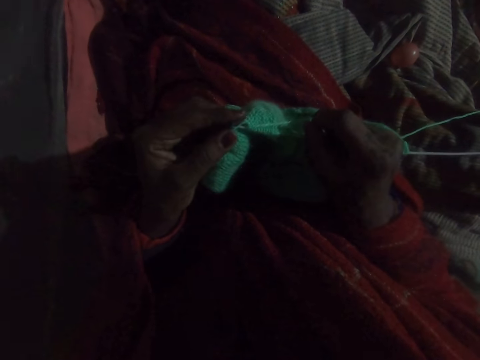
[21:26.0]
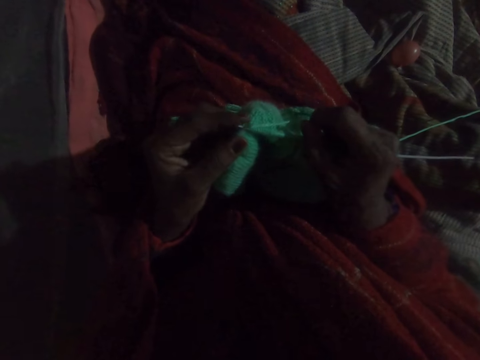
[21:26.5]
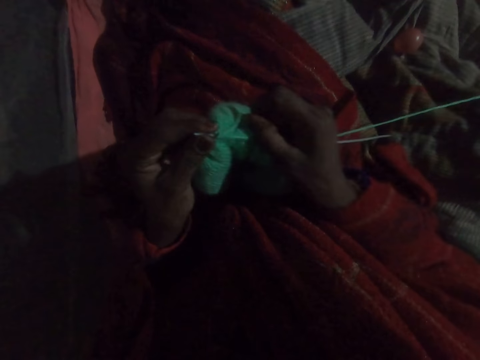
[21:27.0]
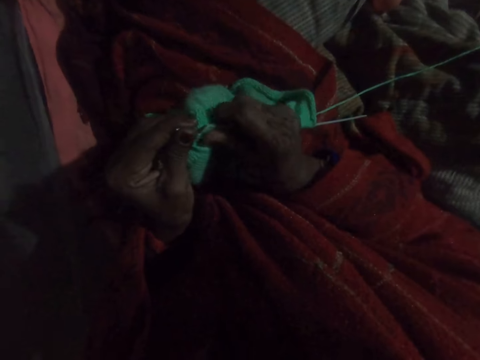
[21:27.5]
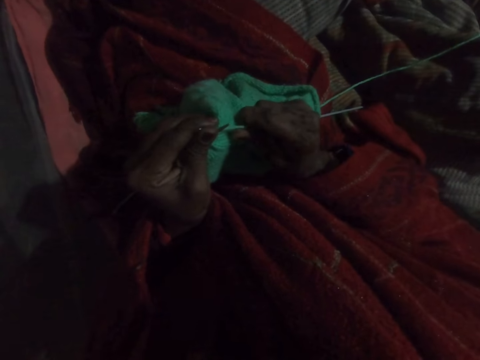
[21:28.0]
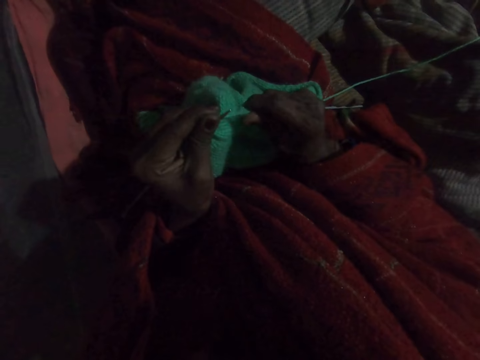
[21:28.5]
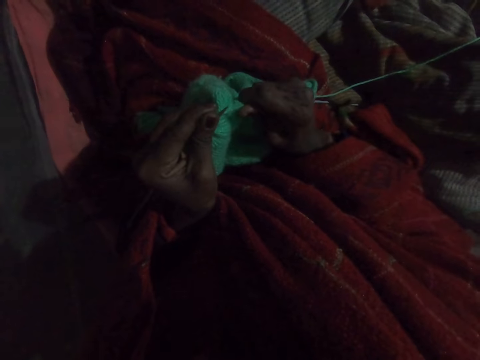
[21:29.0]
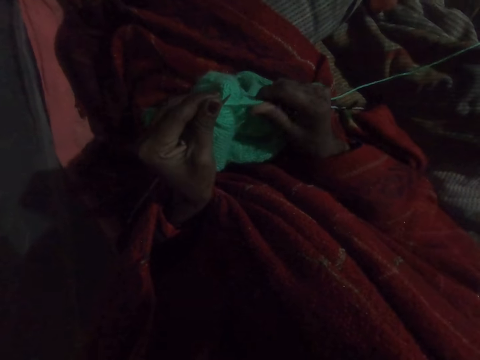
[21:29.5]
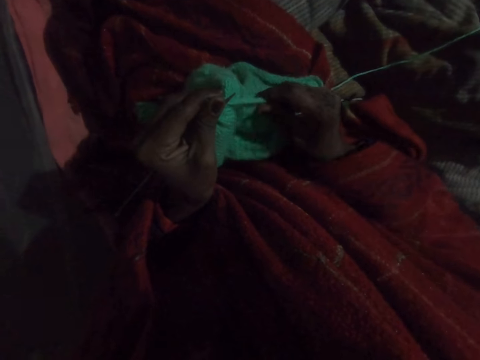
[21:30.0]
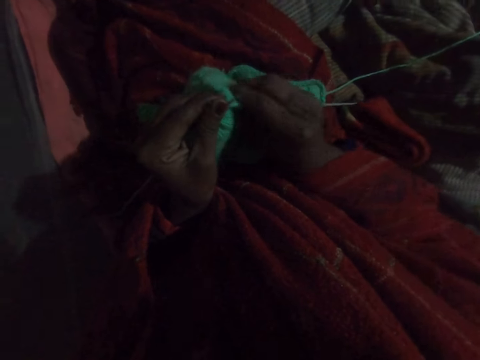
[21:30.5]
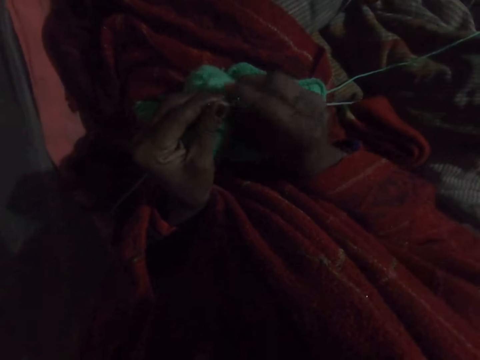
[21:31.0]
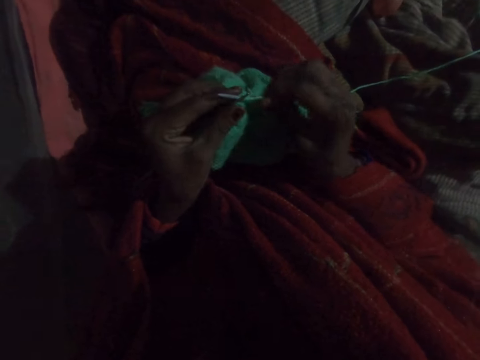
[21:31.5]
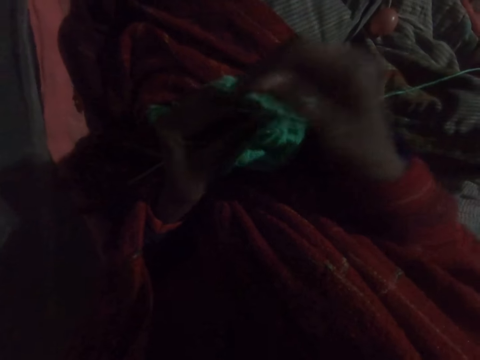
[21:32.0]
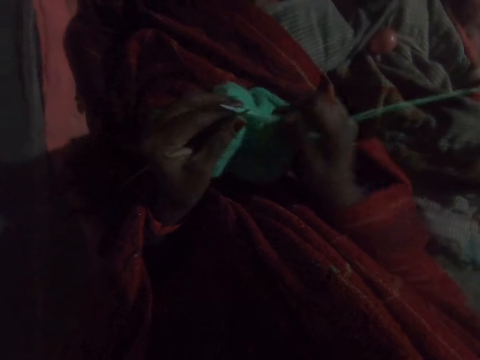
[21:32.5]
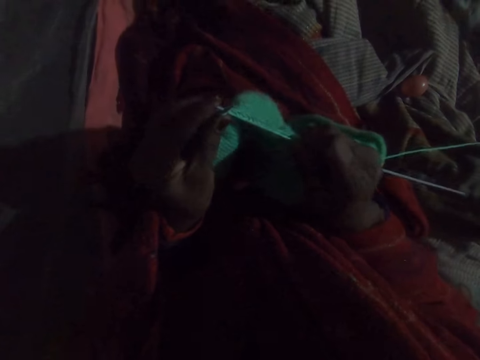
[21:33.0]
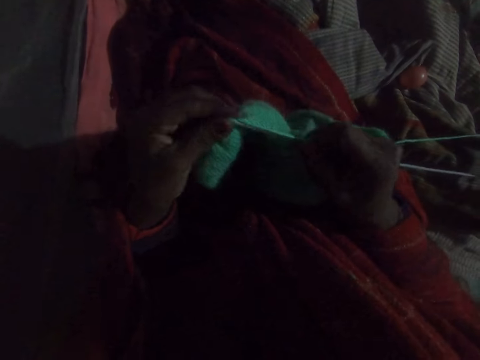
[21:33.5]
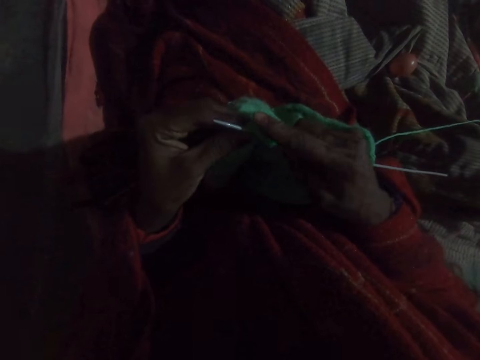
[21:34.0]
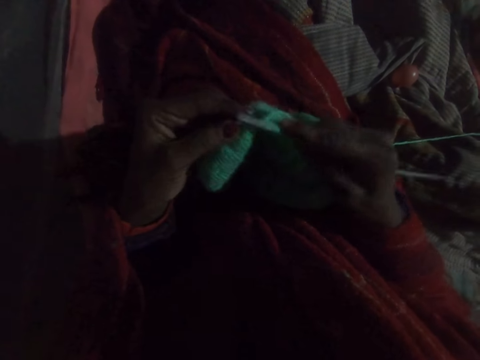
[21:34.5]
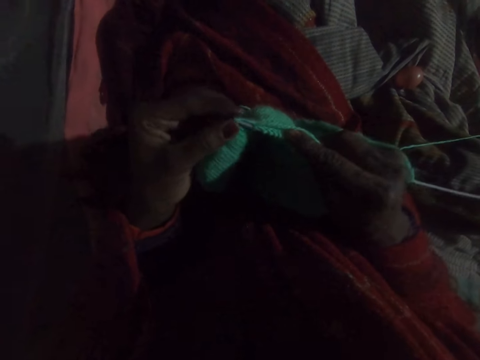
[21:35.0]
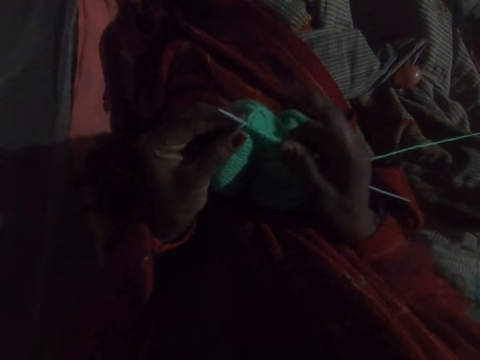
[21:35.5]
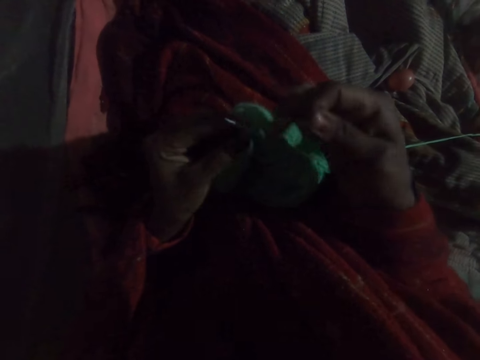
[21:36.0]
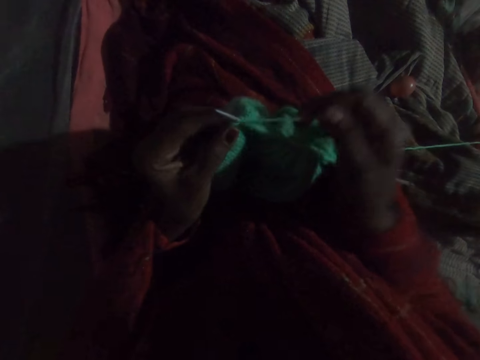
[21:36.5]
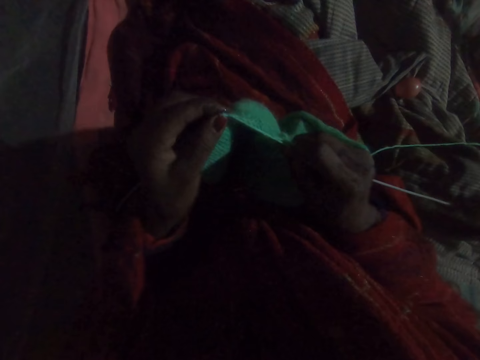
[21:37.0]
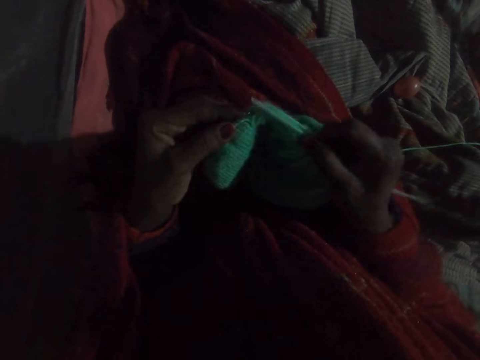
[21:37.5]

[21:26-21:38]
The camera wearer pushes the fabric down on the knitting pin. She pulls the knitted wool towards her right hand. She knits the fabric with the knitting pin and yarn.

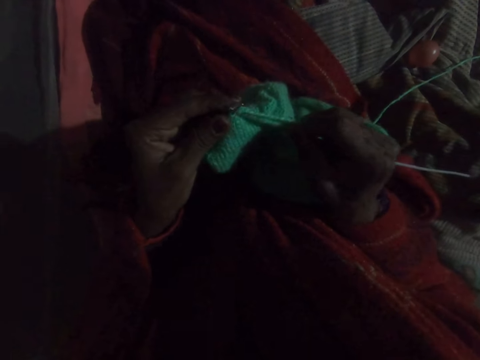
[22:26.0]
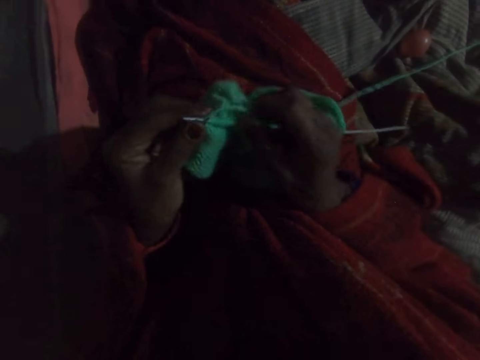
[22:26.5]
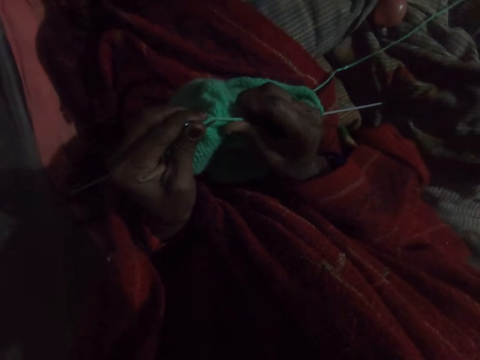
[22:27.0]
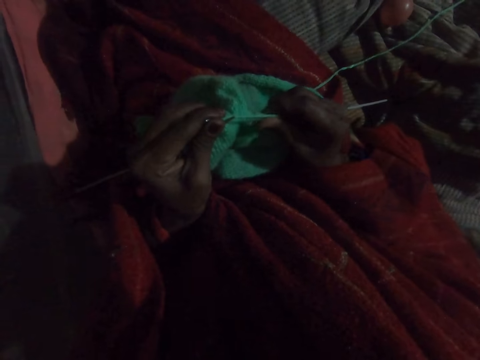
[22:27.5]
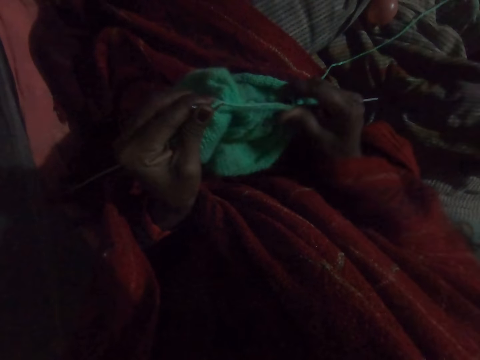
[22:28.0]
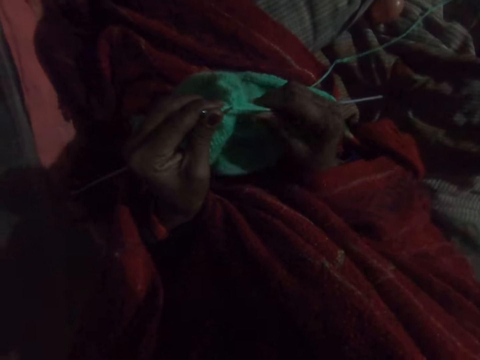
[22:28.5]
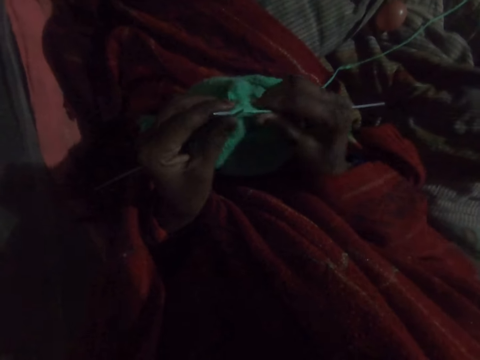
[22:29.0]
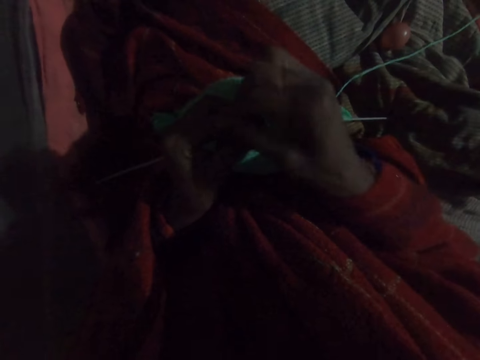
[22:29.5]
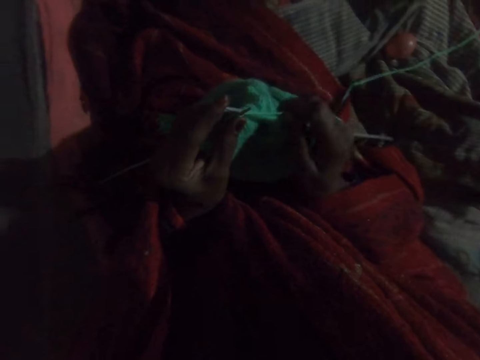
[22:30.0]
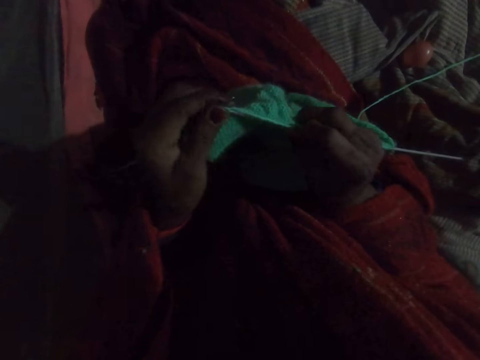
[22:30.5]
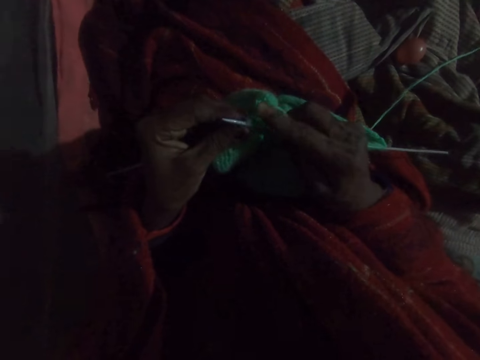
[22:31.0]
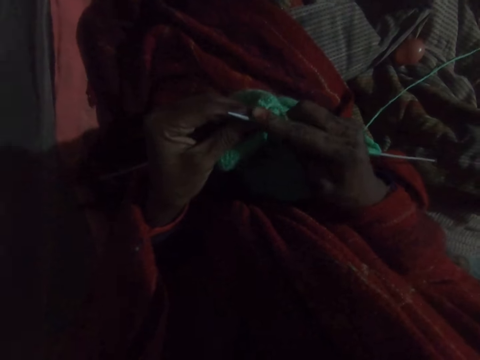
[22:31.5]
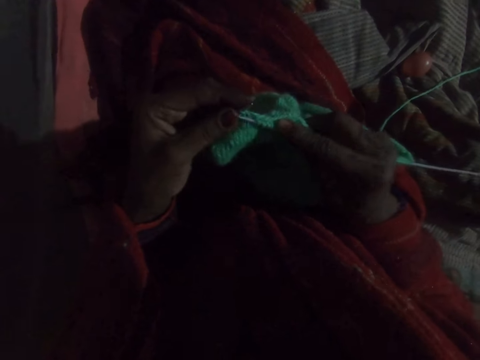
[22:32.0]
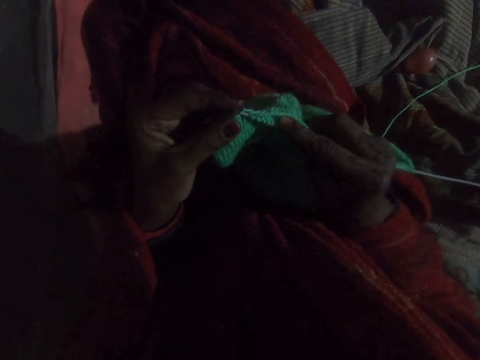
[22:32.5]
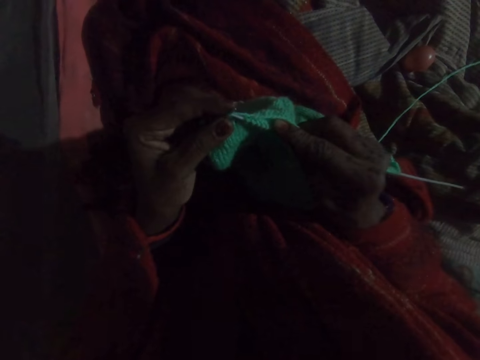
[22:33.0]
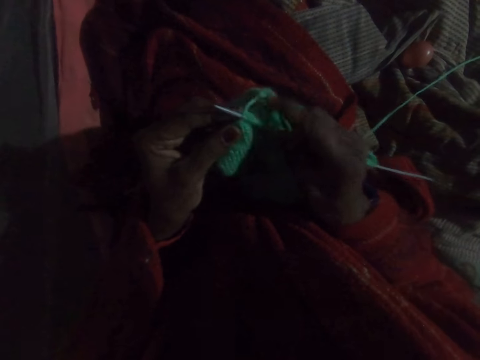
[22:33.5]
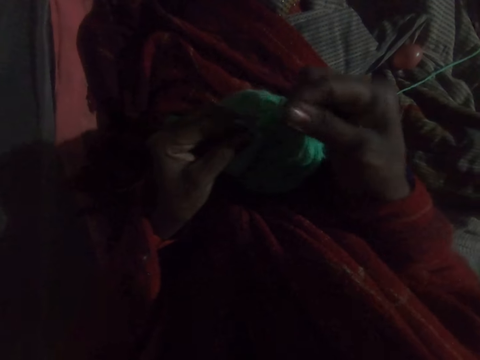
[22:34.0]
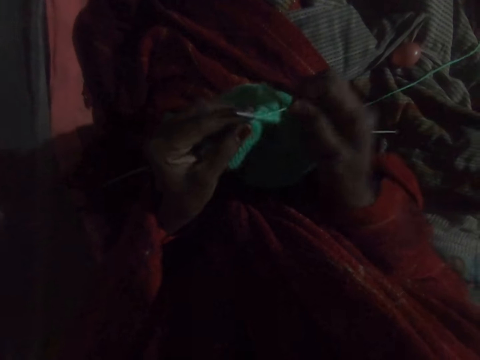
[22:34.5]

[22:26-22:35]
The camera wearer pulls the knitted wool towards her right hand. She pushes the fabric down on the knitting pin. She knits the fabric with the knitting pin and yarn.

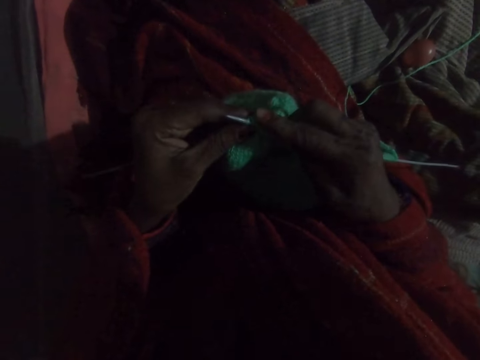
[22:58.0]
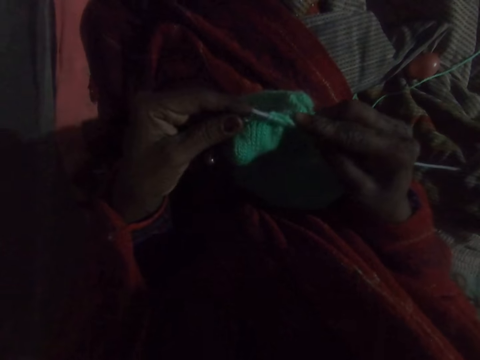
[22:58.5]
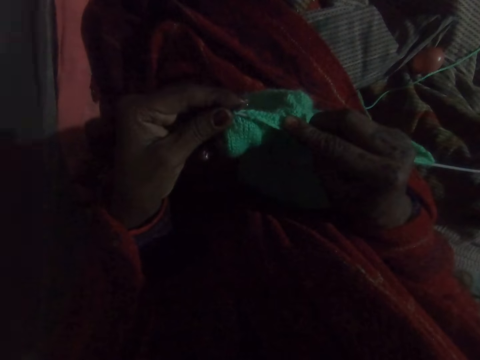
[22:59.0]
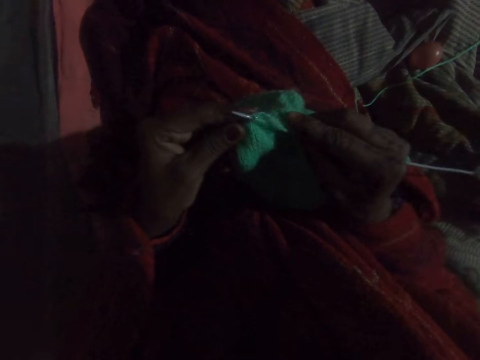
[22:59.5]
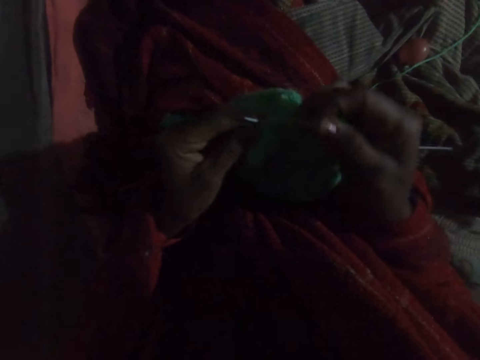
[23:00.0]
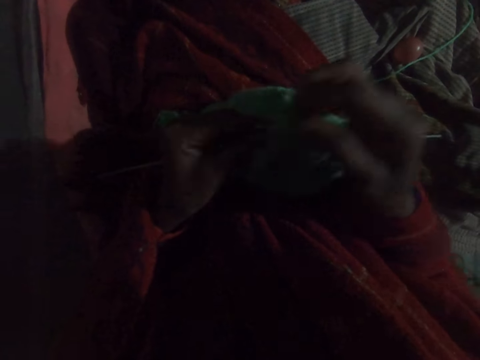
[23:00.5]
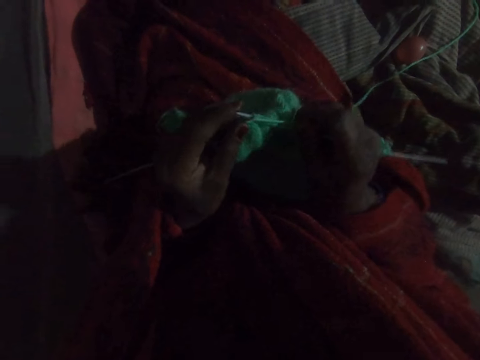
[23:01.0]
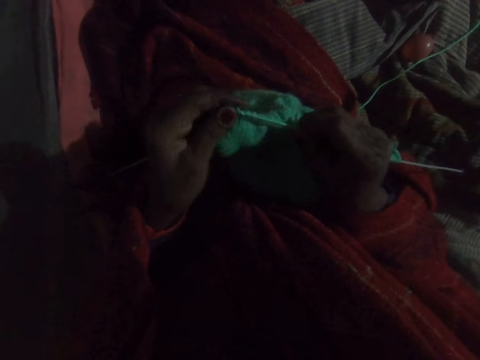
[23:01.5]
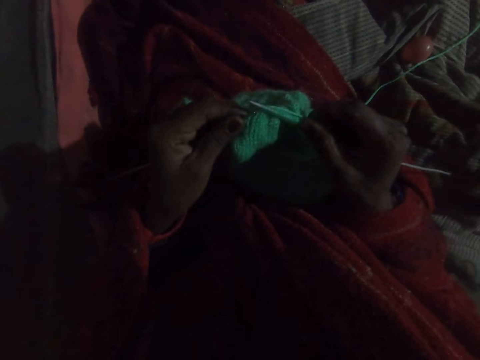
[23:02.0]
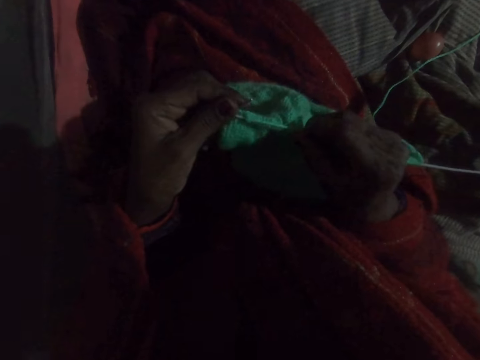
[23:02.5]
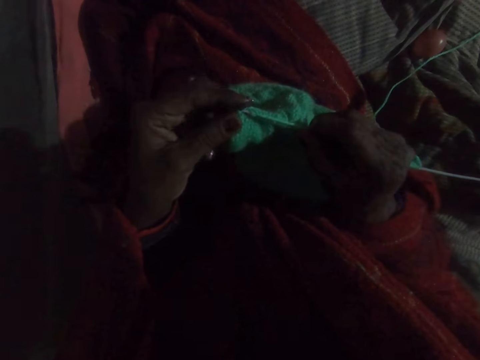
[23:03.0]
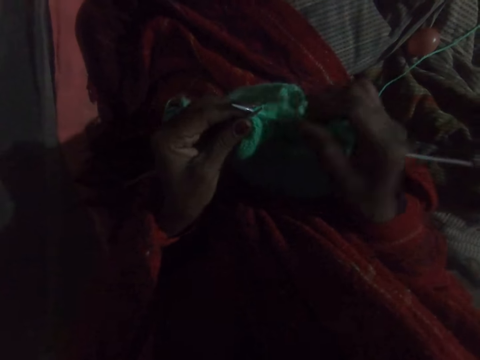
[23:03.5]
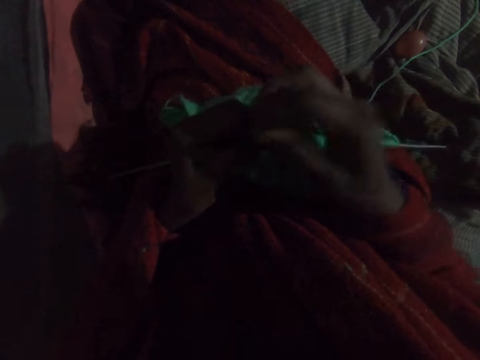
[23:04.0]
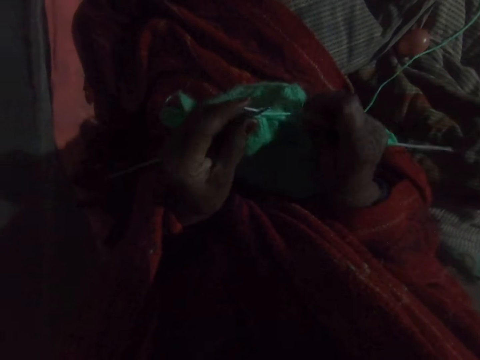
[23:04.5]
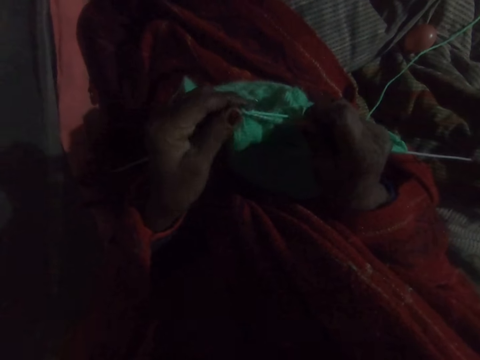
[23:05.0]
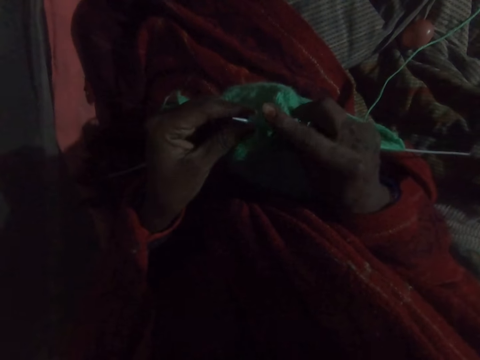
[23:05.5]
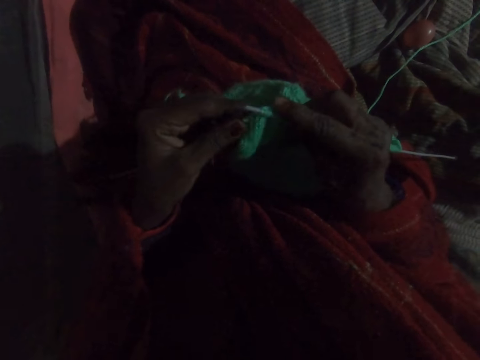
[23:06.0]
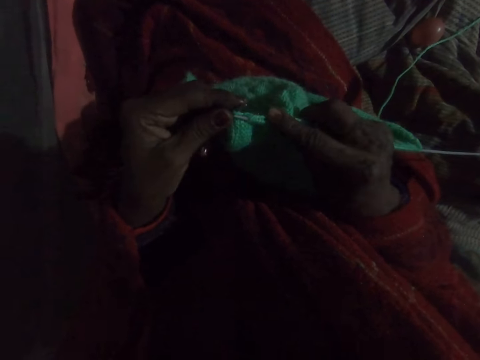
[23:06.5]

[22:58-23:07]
The camera wearer knits the fabric with the knitting pin and yarn. They take a round thread and knit a woolen cloth. They take the round thread and knit the woolen cloth.
